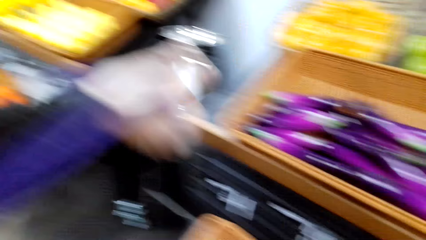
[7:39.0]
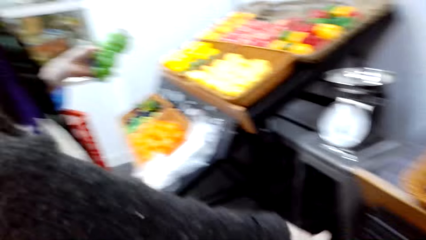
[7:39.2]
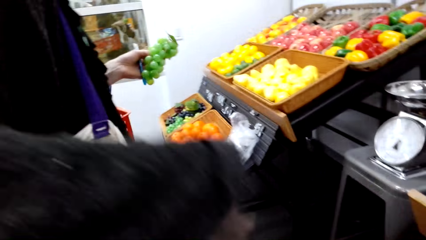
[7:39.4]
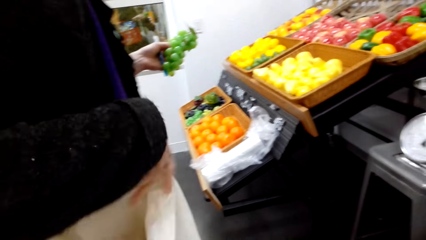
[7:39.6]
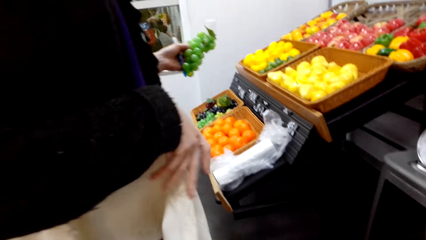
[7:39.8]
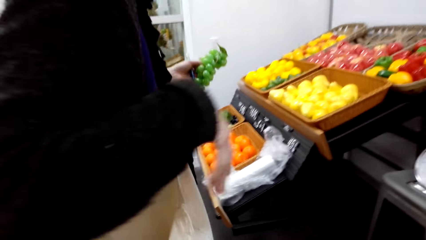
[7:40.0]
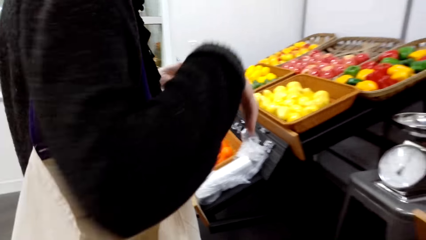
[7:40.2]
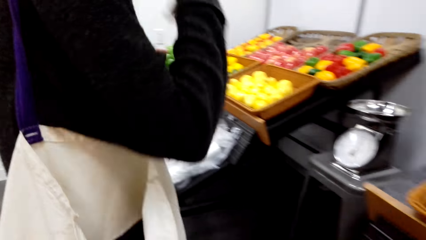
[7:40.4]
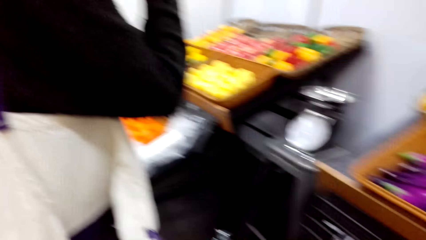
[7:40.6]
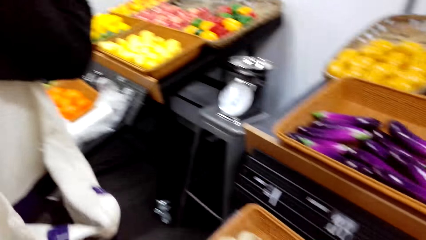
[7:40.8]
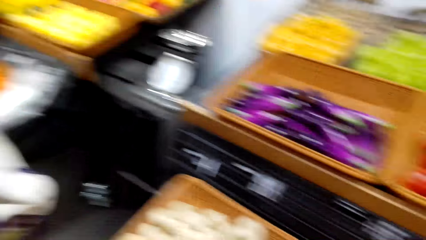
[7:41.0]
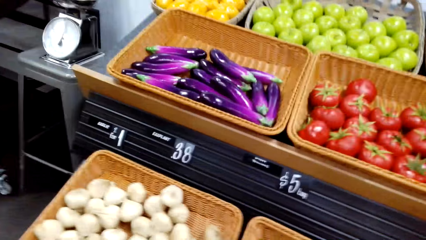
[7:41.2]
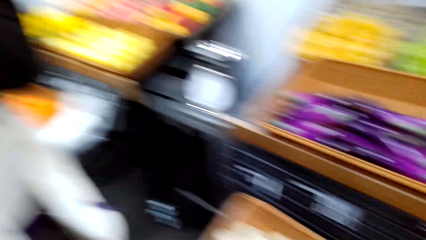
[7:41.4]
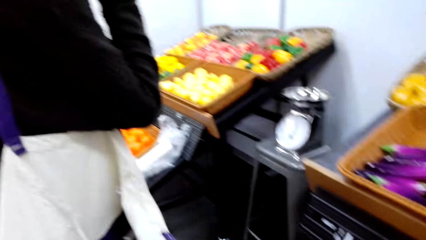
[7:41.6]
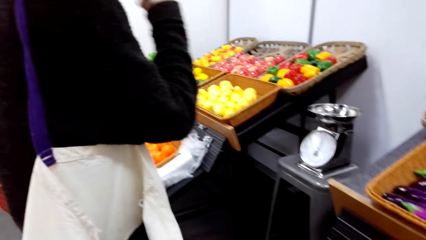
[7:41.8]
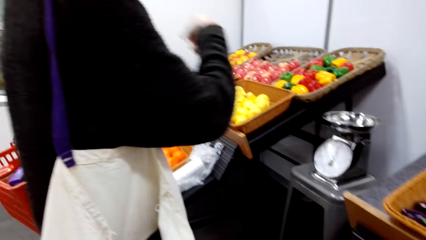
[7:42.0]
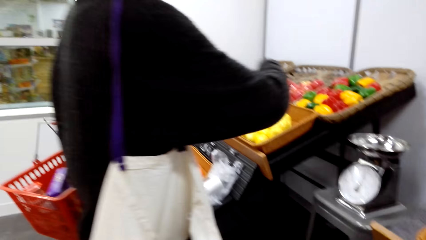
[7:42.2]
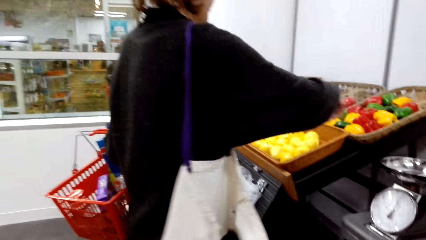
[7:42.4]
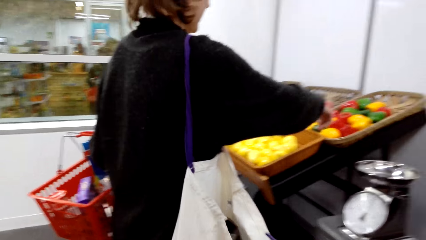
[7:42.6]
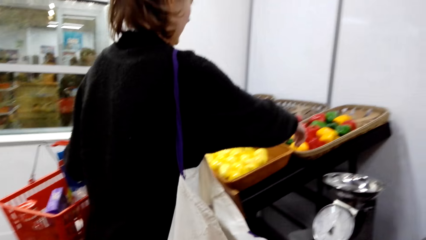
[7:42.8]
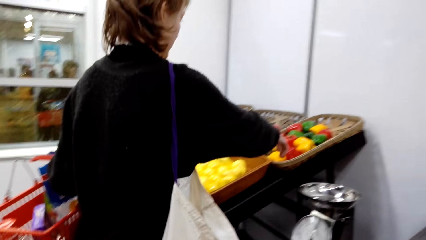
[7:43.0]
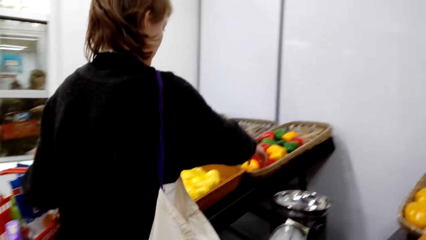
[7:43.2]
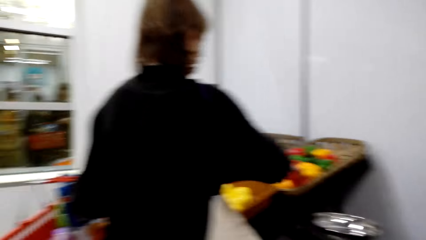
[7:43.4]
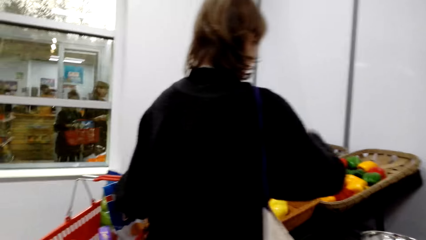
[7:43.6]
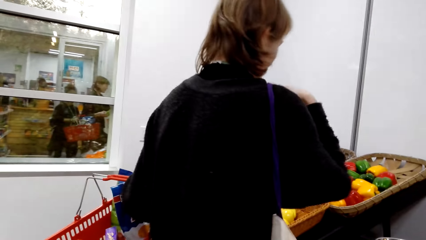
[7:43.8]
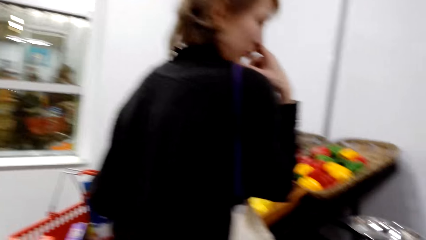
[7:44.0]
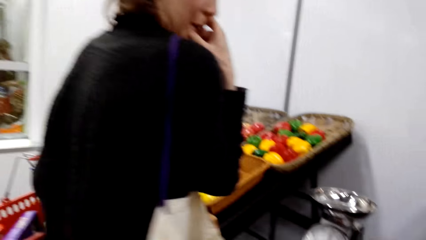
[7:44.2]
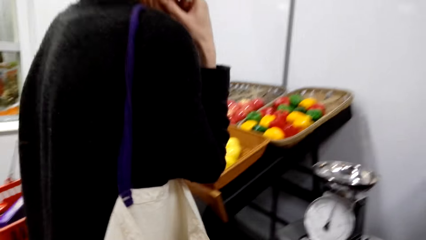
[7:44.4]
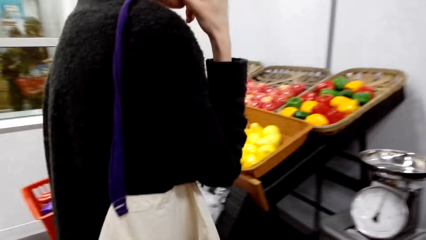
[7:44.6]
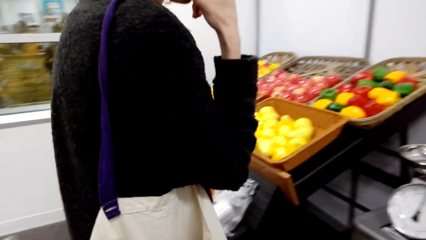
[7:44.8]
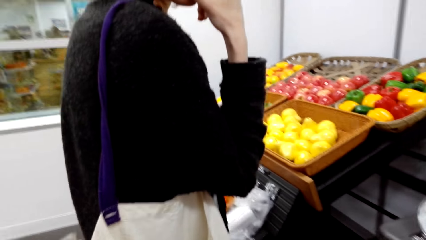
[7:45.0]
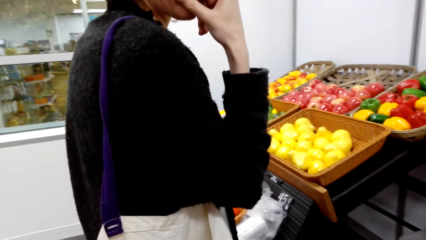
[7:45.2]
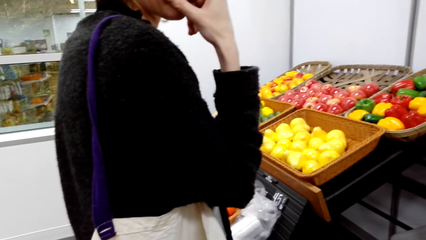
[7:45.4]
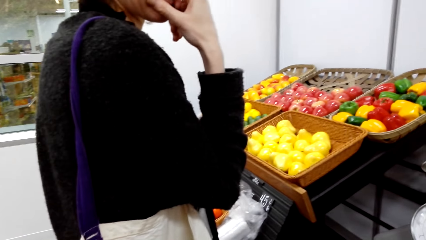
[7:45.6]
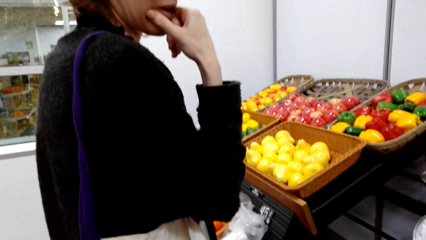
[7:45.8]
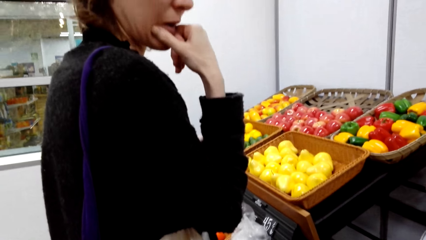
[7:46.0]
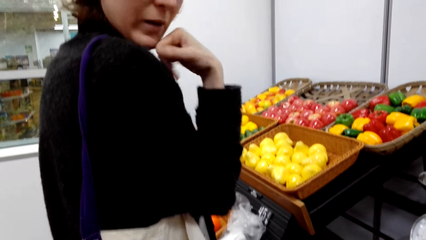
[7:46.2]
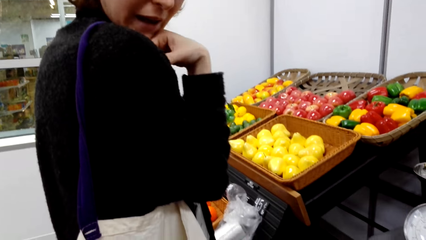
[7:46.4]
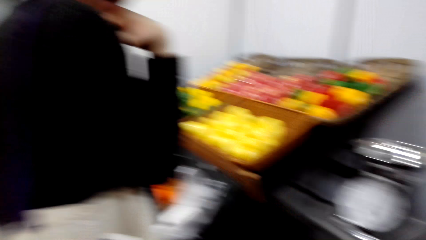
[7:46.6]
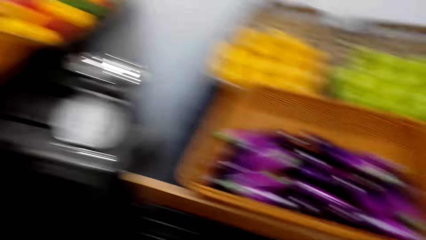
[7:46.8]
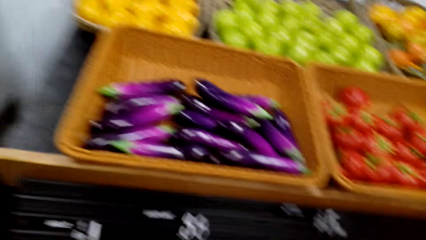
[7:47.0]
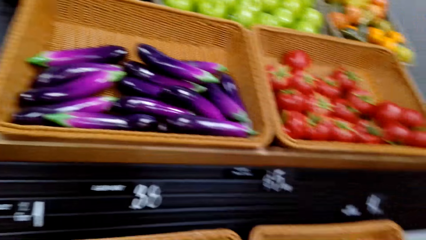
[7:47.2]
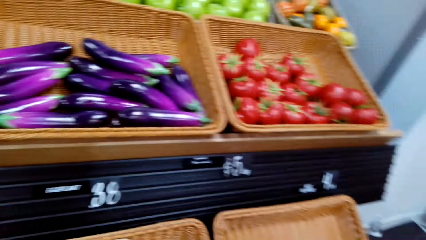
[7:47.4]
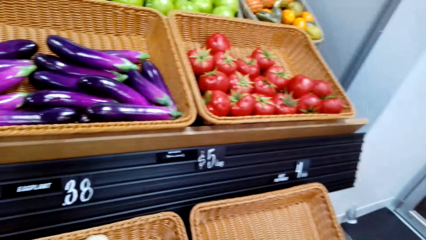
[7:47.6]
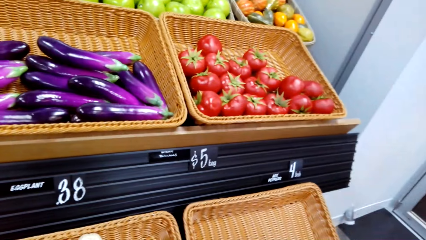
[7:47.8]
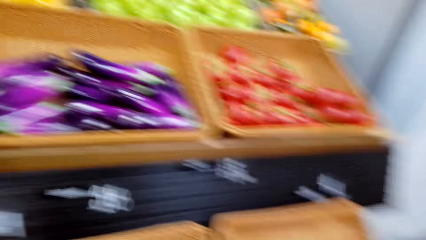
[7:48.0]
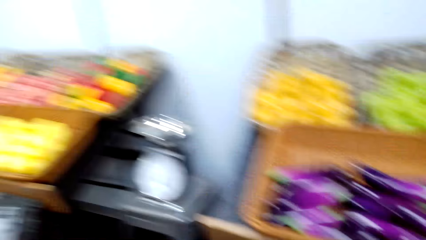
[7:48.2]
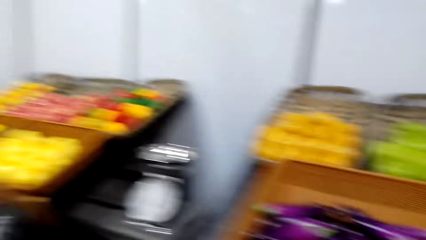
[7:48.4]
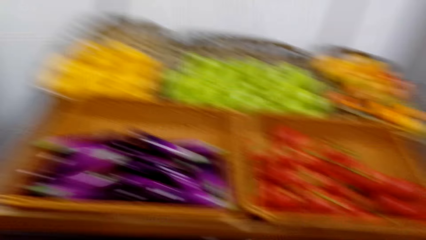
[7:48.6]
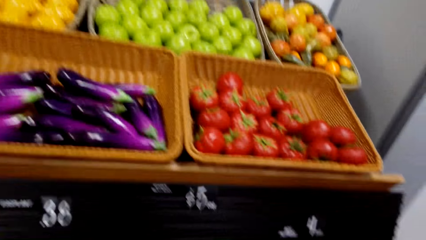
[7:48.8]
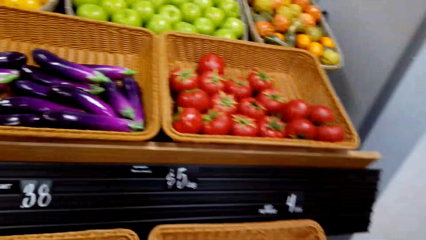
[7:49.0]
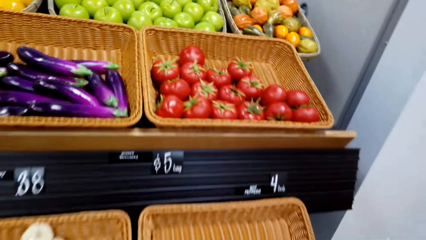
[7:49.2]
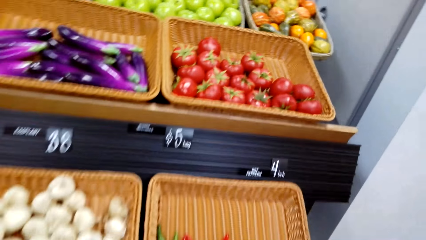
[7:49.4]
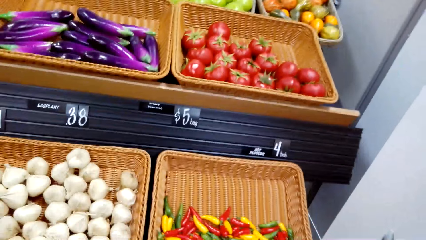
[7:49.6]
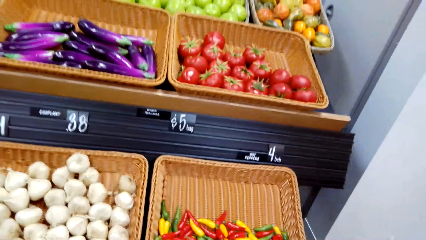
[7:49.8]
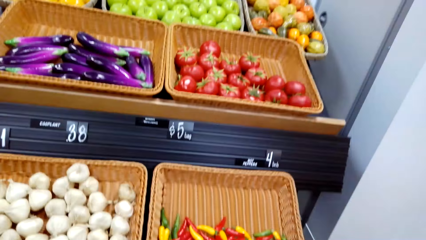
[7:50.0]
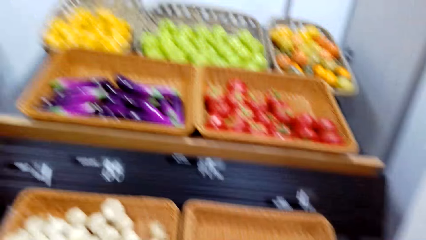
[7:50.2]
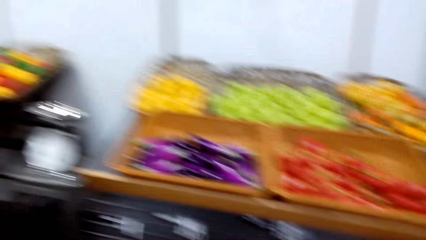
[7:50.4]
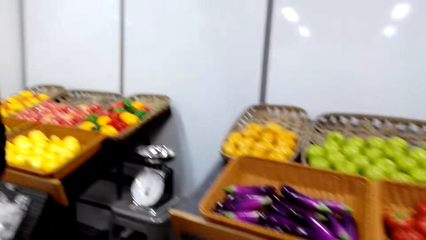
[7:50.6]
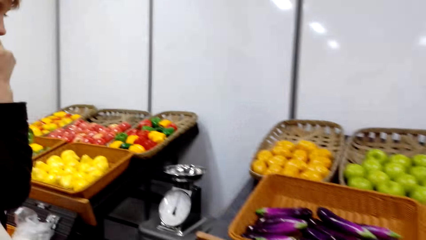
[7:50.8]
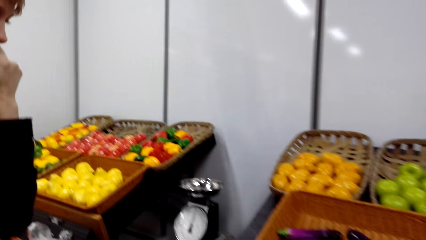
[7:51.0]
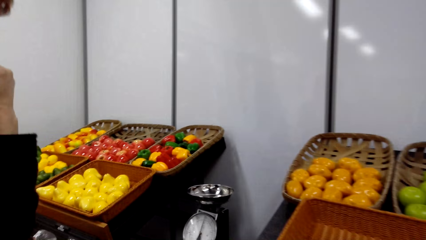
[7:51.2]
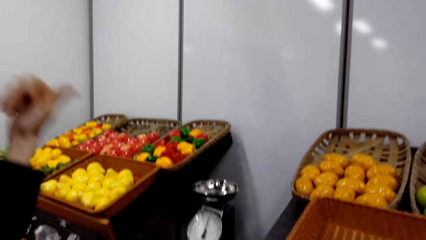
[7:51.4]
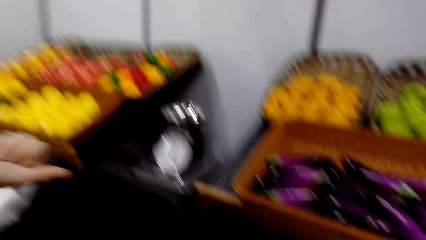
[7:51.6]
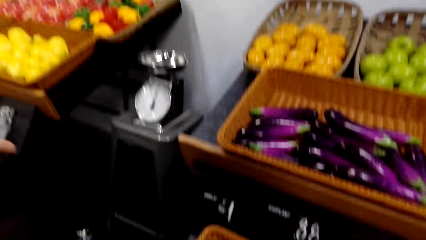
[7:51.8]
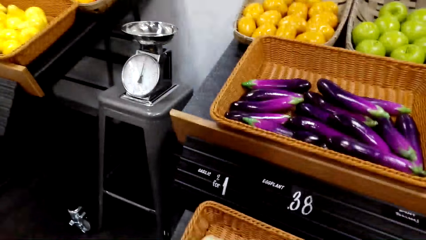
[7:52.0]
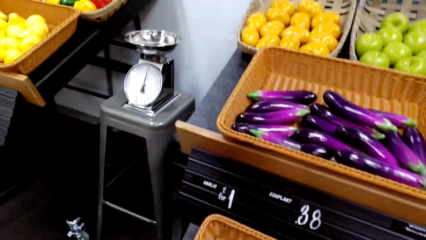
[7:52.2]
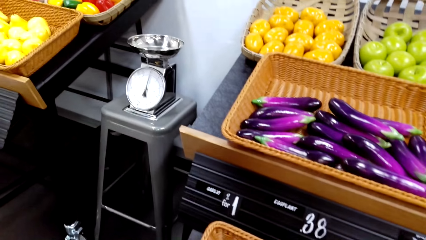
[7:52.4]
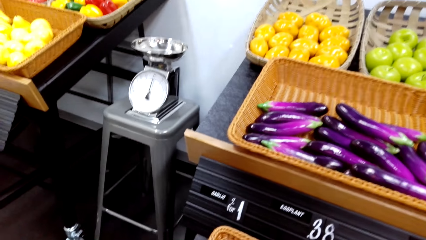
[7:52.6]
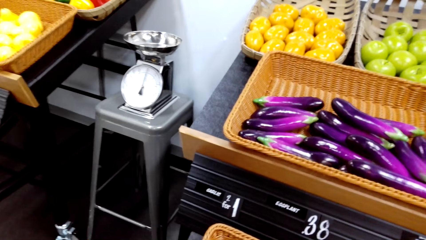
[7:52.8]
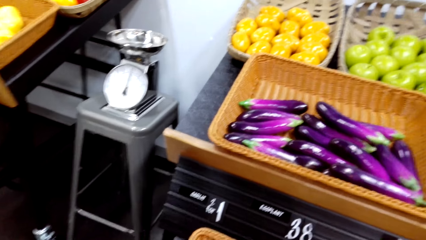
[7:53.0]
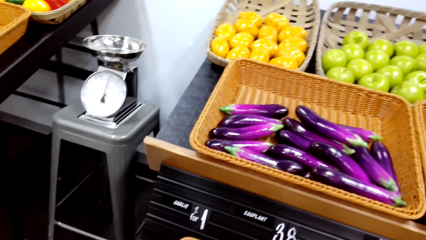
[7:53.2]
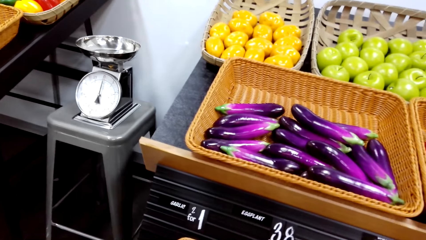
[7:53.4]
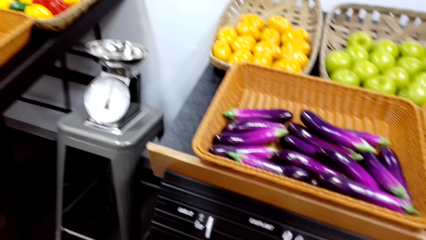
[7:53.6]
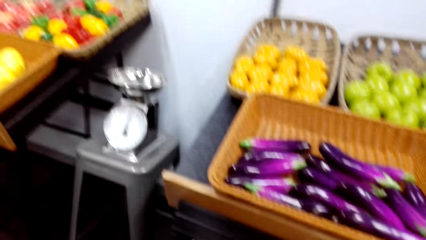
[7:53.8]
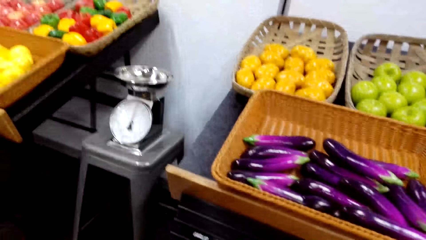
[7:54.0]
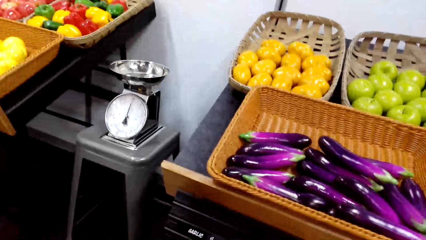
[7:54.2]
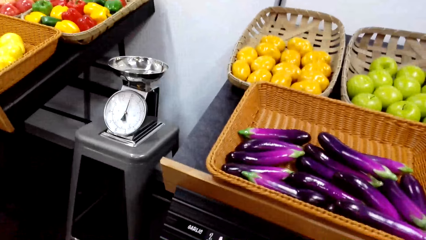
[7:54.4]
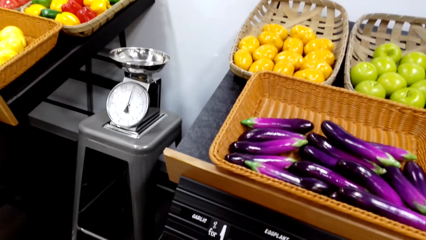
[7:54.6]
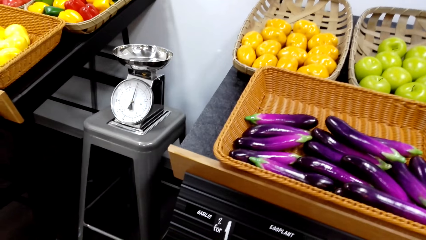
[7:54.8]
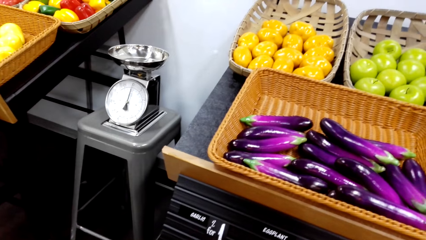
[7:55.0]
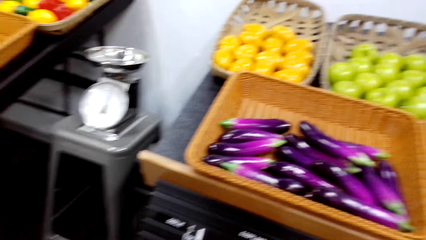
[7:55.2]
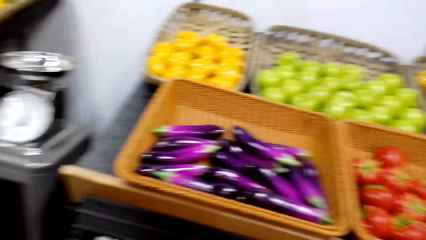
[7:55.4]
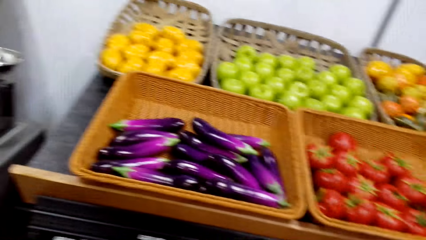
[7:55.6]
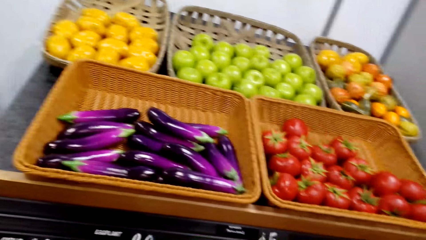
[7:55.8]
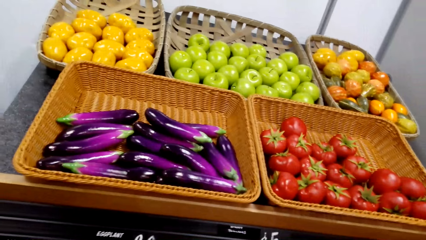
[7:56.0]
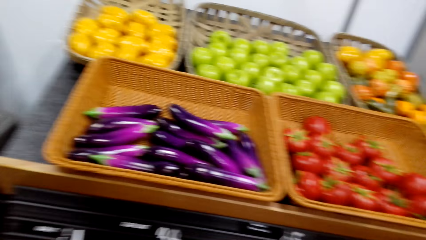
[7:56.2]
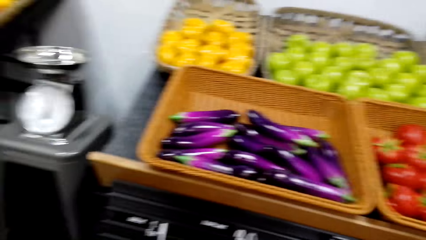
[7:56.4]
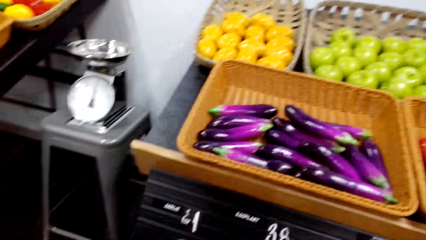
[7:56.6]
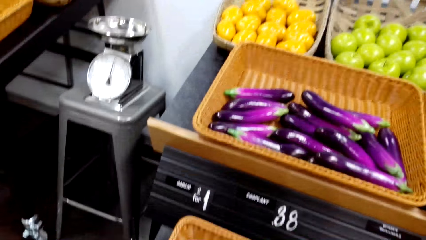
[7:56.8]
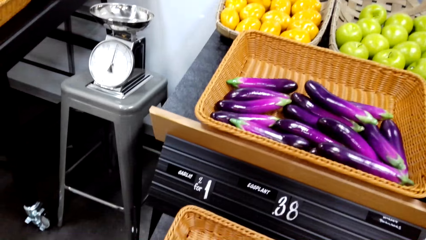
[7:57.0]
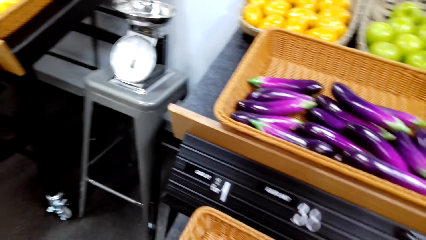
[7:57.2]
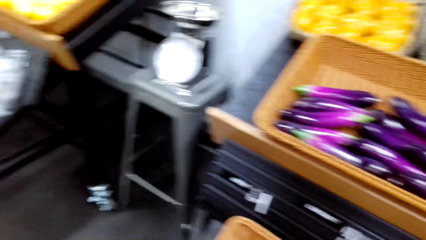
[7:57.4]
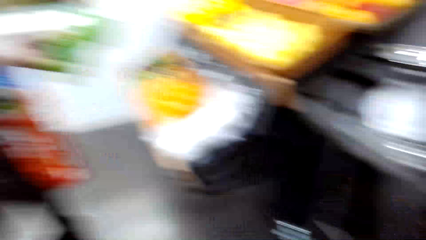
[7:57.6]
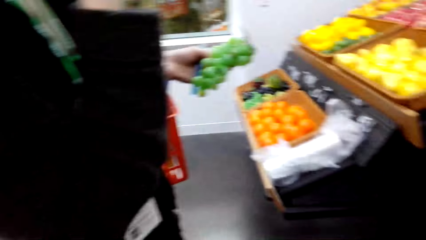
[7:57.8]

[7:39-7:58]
A woman reaches for the capsicums, touches the face and does hand gestures.
